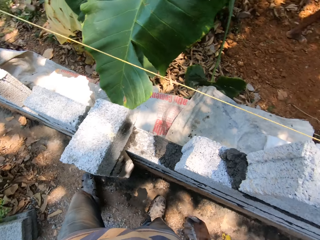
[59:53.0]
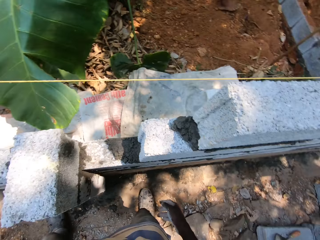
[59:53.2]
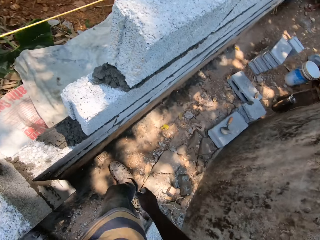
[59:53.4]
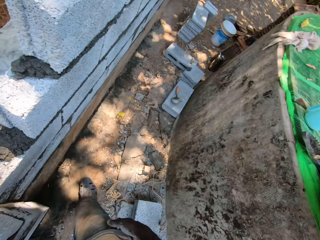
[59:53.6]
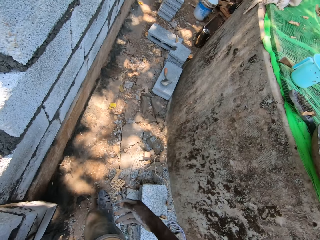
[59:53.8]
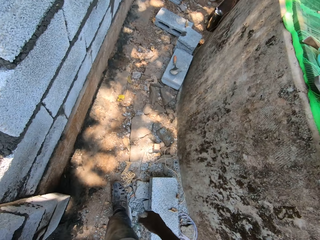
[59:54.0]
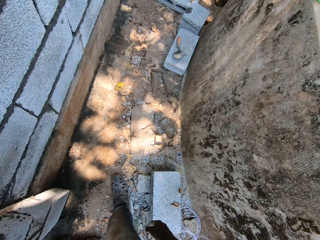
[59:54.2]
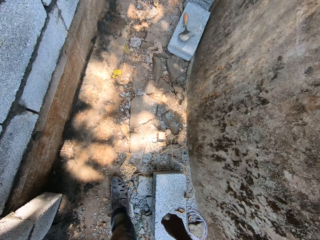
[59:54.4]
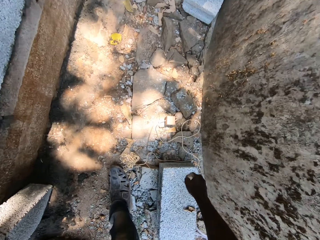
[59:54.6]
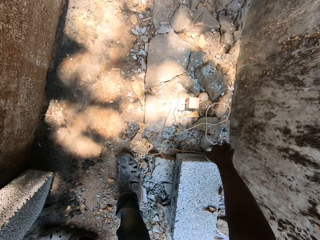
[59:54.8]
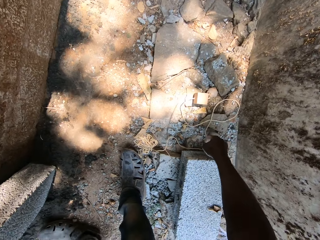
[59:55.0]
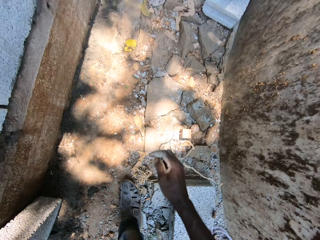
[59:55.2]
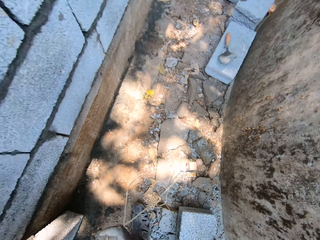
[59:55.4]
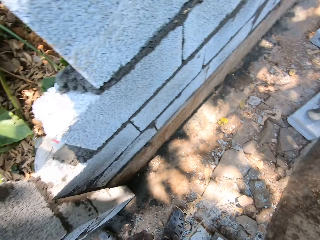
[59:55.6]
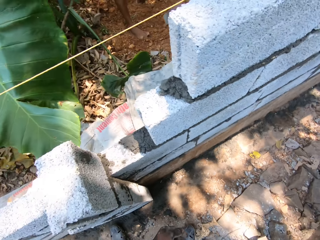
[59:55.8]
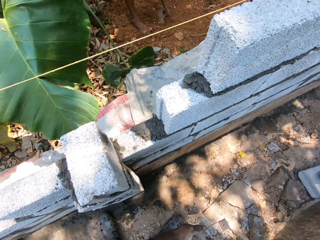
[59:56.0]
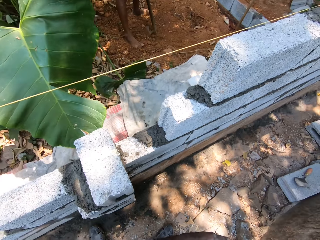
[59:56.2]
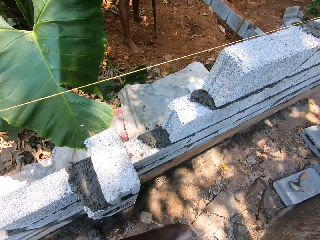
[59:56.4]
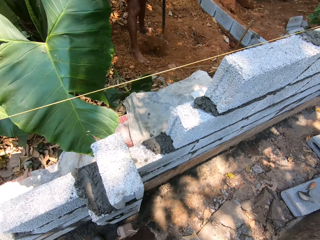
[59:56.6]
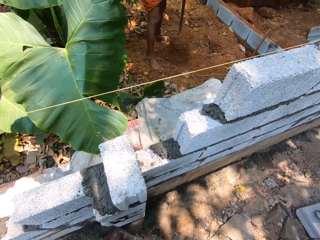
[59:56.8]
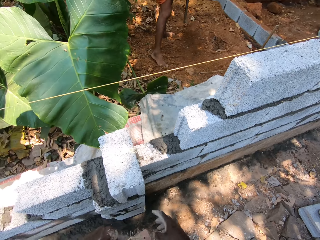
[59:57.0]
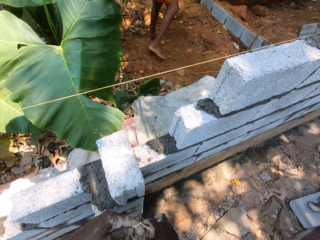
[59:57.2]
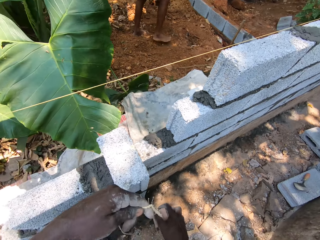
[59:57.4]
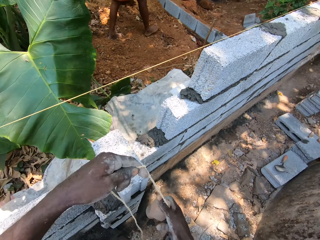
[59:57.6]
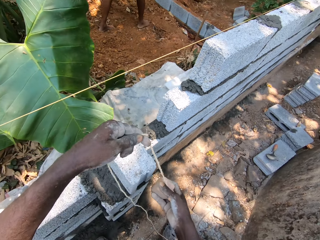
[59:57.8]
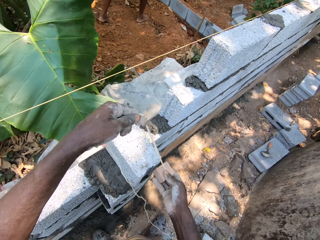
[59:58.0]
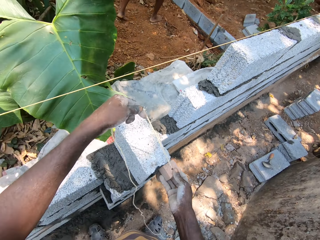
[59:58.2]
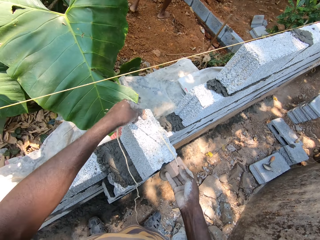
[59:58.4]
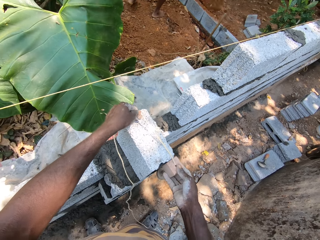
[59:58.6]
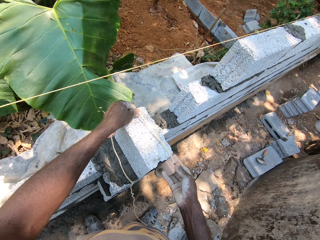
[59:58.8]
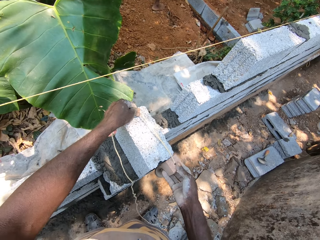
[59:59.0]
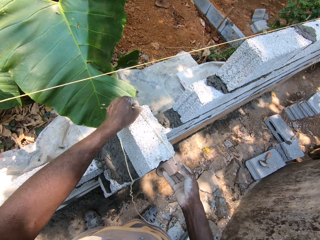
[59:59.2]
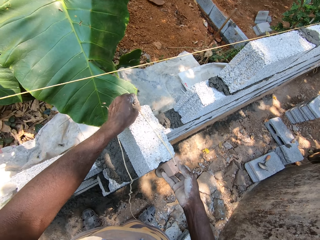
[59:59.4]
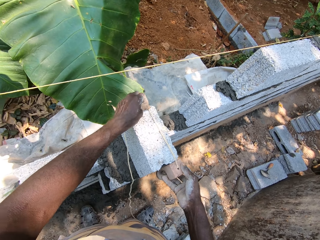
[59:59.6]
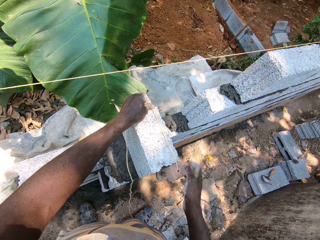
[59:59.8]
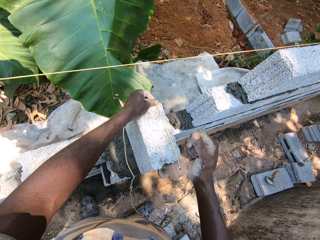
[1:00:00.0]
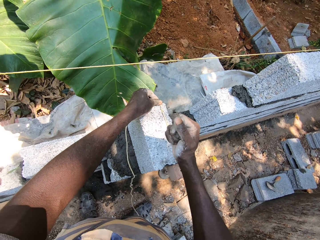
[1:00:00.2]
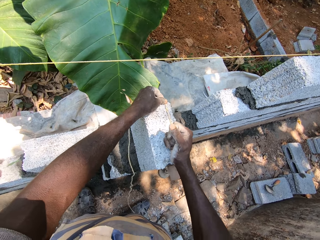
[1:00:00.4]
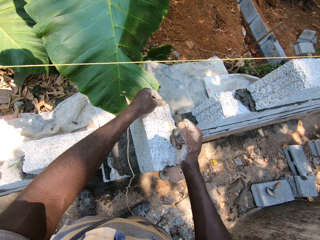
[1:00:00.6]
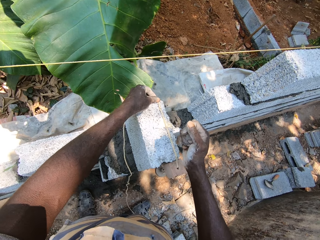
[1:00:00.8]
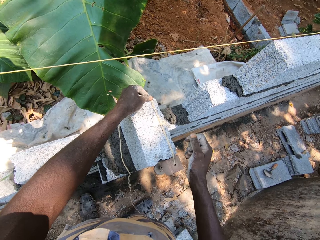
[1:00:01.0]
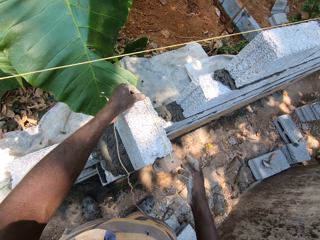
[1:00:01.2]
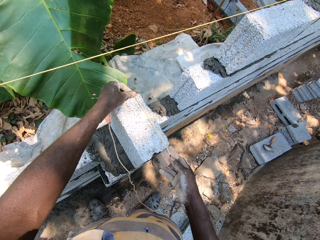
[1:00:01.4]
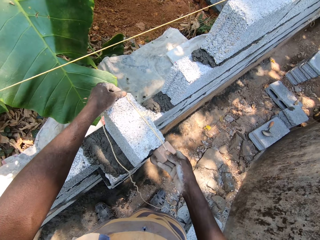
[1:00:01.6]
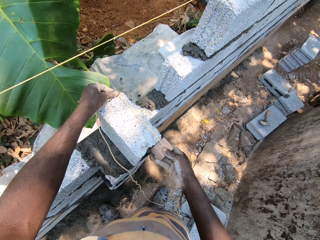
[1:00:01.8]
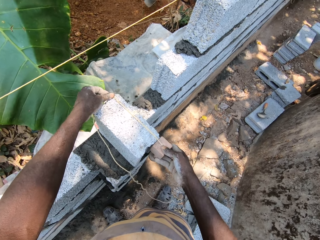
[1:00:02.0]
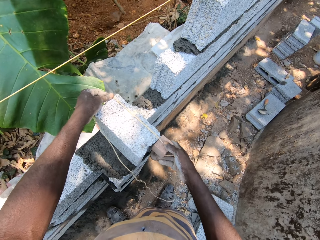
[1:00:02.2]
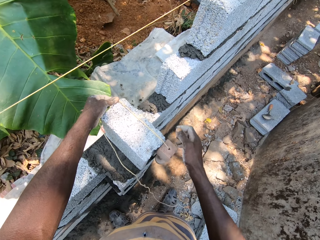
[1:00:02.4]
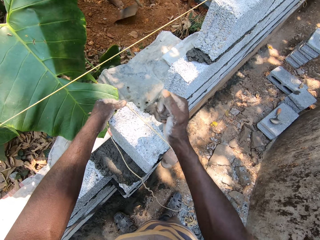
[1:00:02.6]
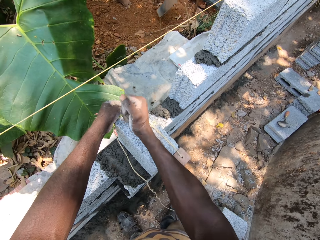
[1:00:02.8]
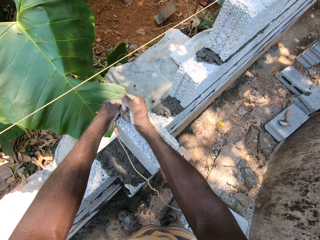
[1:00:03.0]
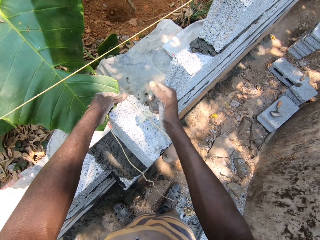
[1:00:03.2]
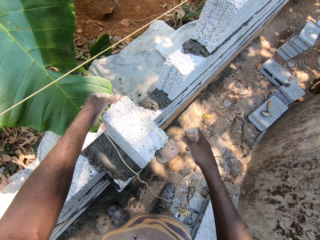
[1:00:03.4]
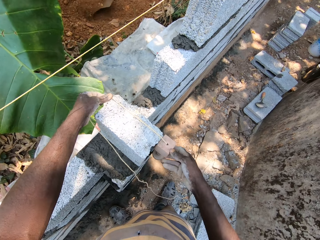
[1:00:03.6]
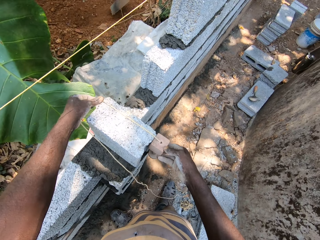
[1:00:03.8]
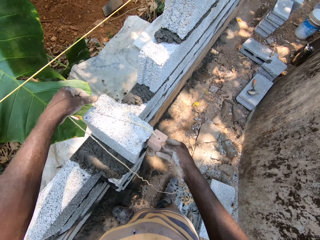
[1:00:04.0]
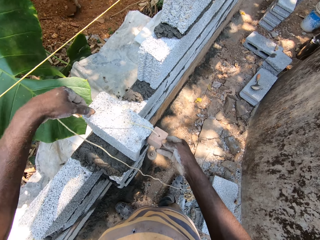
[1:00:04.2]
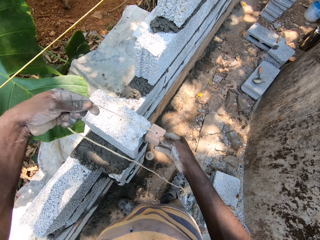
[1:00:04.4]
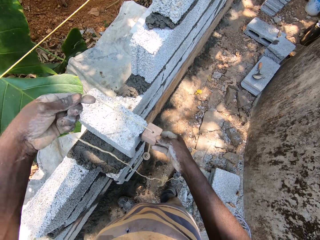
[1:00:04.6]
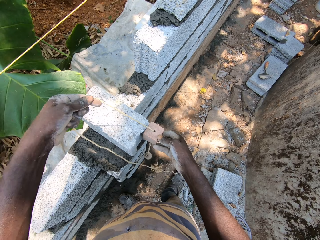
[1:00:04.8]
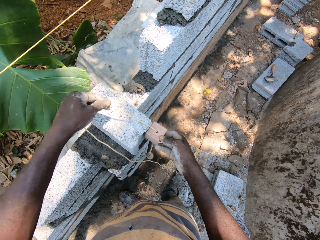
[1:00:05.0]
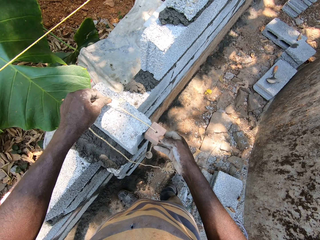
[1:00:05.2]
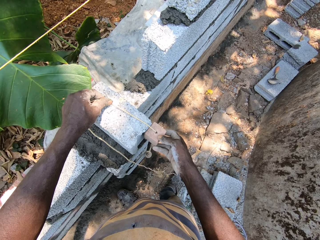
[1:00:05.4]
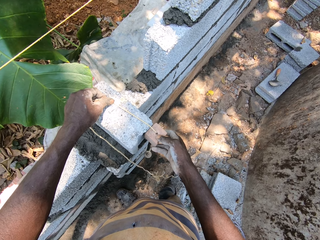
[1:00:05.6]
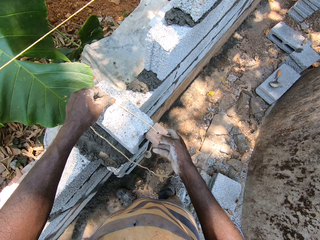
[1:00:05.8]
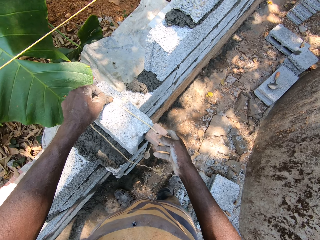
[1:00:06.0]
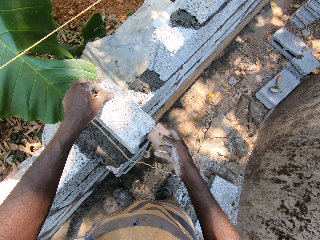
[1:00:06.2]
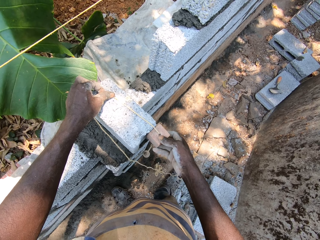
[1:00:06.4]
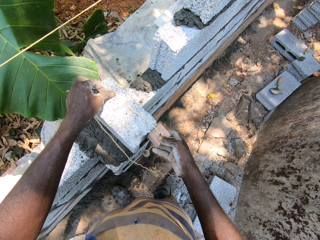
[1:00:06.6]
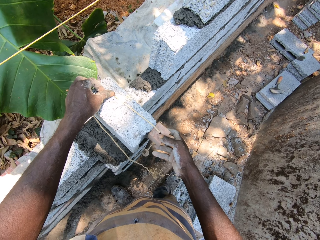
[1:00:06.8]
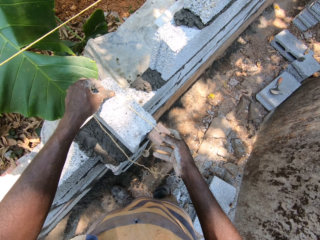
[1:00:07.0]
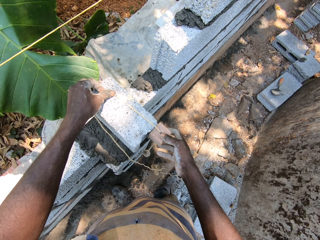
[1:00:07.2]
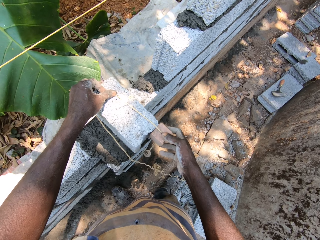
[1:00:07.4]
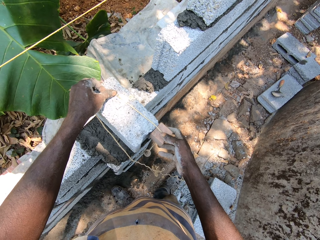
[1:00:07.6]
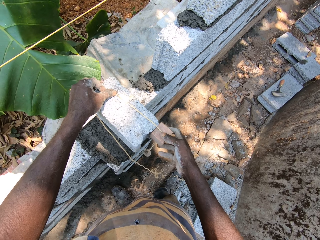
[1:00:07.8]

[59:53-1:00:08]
The camera wearer picks the measuring rope from the ground with his right hand. He untangles the rope with both hands. The man lifts sand from the ground with the hoe with both hands. The camera wearer positions the brick or stone on the wall with the rope with both hands. He measures the stone on the wall. The man pours the sand from the hoe on the ground with both hands. The camera wearer hits the brick with his right hand. He positions the brick on the wall with the rope with both hands. The man lifts sand from the ground with the hoe with both hands. The camera wearer hits the brick with his right hand. He positions the brick on the wall with the rope with both hands.

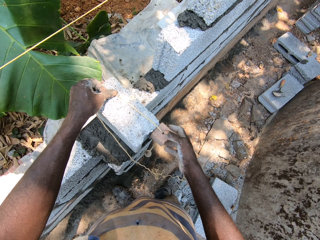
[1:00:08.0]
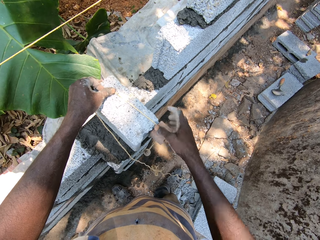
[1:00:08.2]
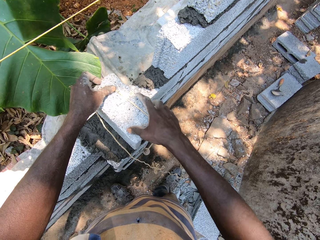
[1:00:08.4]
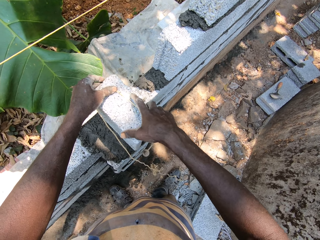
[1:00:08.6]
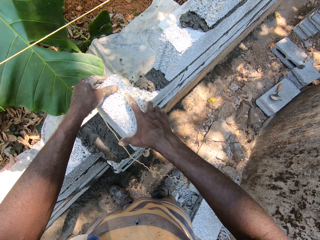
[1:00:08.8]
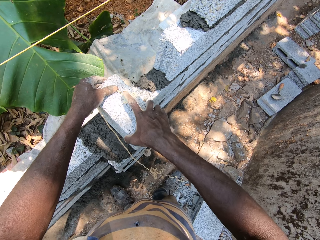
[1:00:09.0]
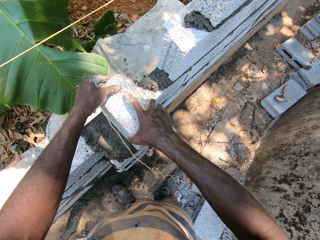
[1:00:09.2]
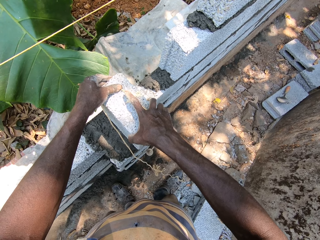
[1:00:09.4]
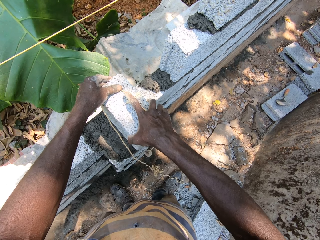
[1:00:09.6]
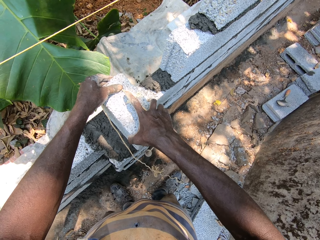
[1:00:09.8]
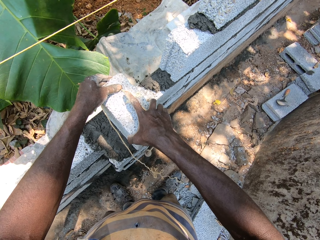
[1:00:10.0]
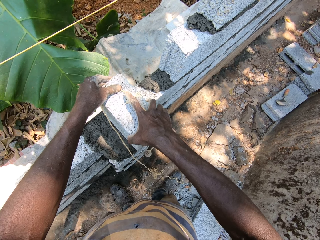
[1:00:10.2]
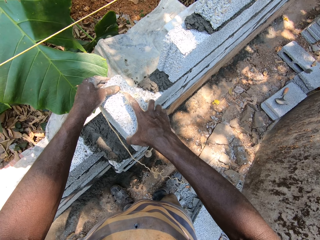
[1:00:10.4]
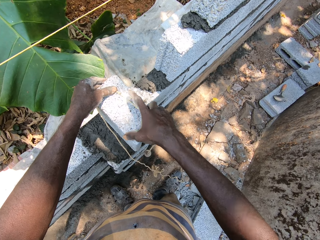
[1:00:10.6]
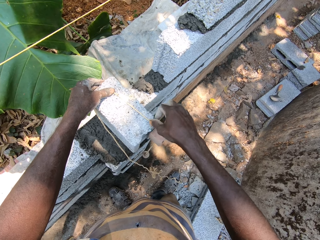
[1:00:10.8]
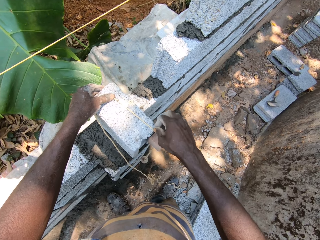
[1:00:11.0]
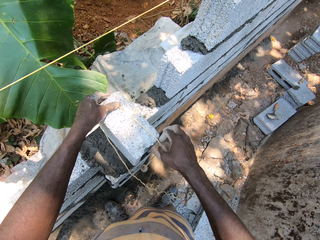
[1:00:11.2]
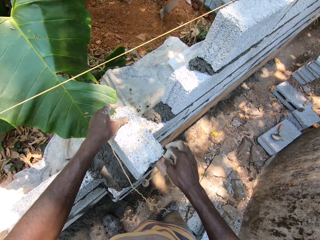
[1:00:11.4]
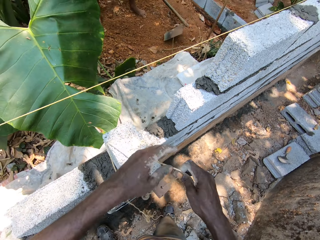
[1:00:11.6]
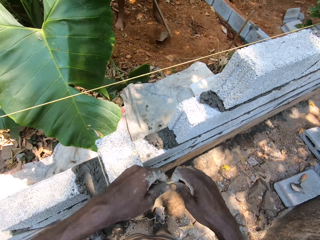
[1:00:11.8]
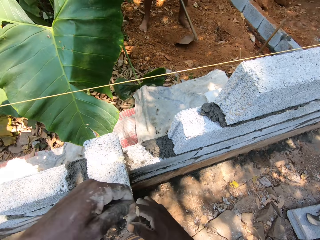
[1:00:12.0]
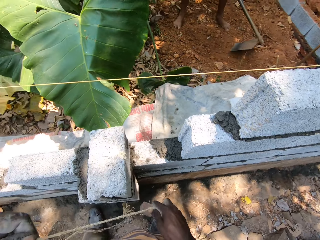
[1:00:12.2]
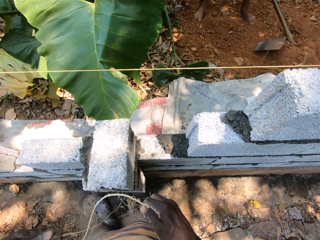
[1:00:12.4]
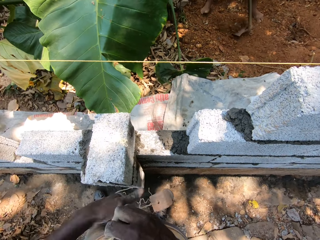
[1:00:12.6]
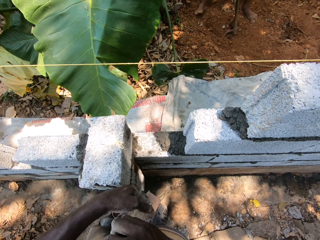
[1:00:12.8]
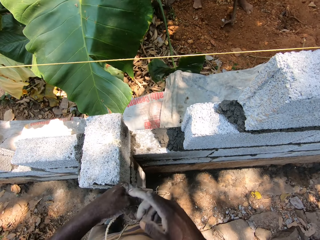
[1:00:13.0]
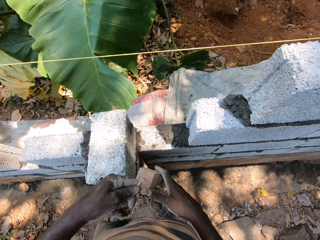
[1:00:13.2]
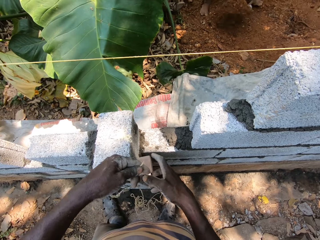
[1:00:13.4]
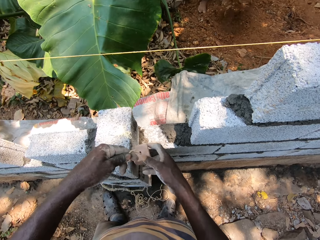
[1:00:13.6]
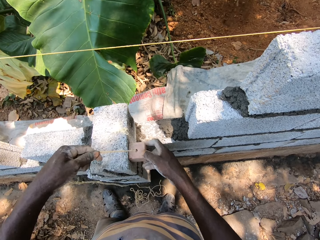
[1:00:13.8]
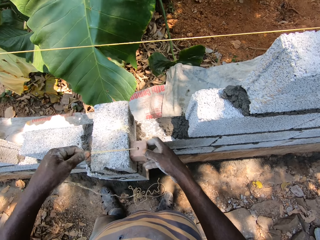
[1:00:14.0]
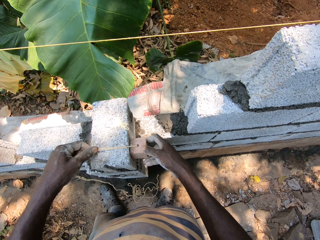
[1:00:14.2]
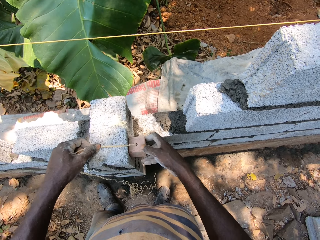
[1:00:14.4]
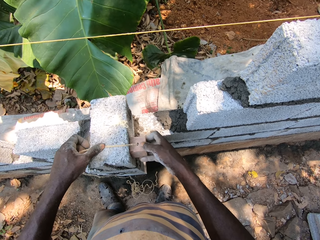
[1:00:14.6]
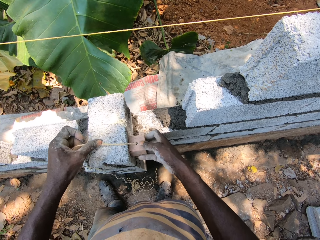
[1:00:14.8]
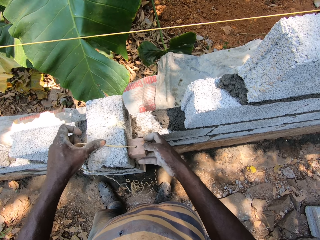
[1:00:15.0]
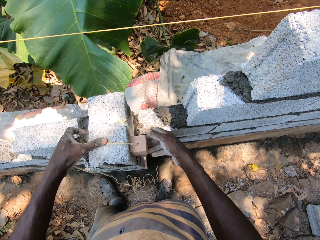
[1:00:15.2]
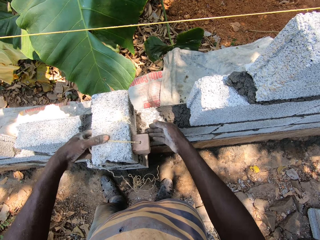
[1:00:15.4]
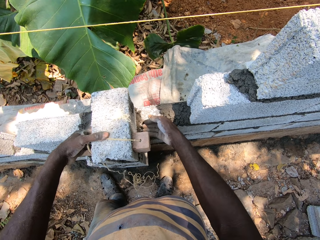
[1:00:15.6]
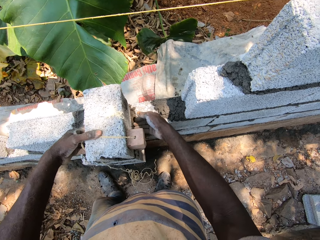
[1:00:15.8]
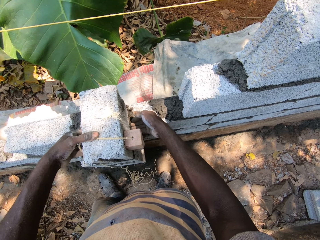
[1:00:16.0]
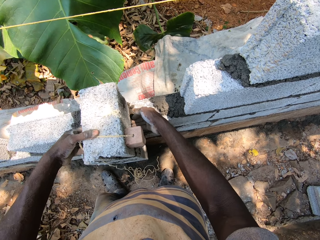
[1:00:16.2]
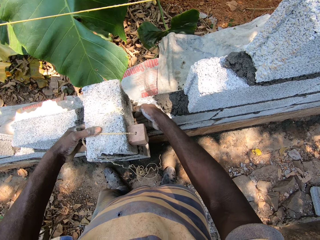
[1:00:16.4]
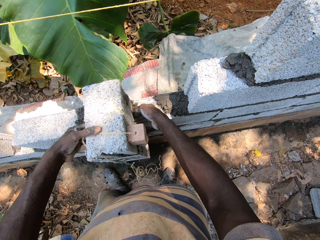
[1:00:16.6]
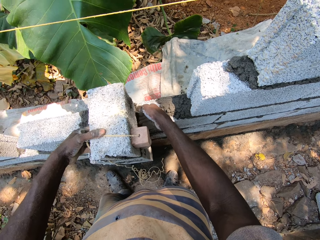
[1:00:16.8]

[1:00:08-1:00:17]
The camera wearer lifts the rope from the brick with both hands. The man lifts sand from the ground with the hoe with both hands. The camera wearer untangles the rope with both hands. They position the brick on the wall with the rope with both hands.
